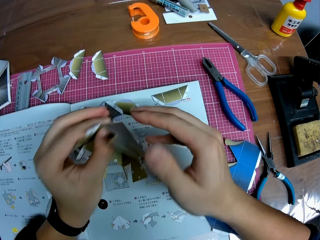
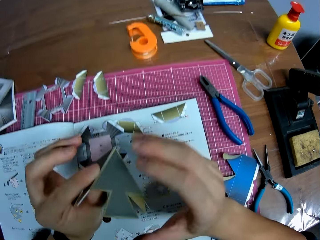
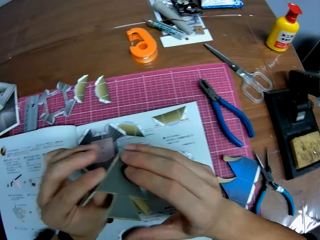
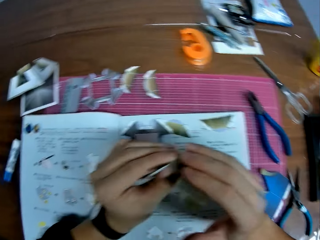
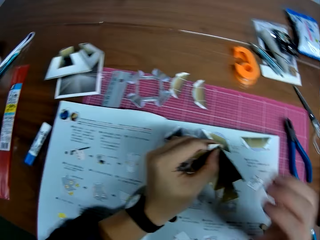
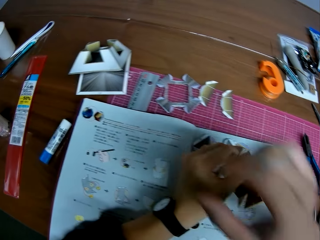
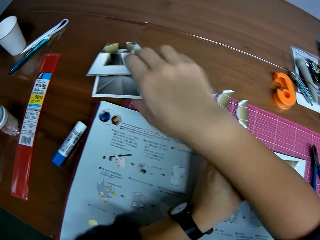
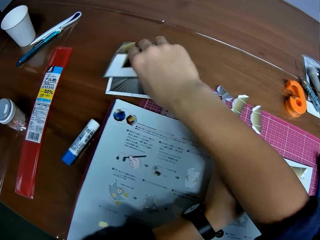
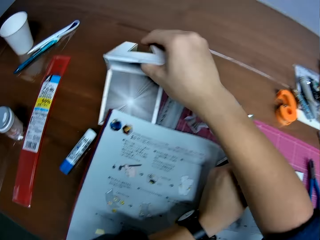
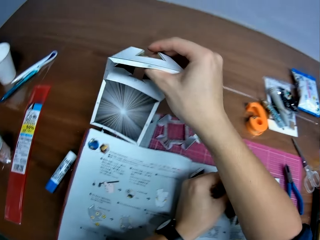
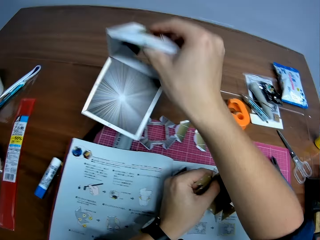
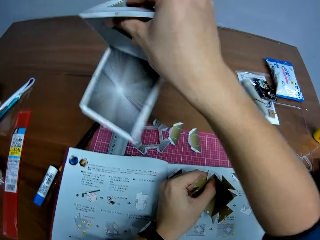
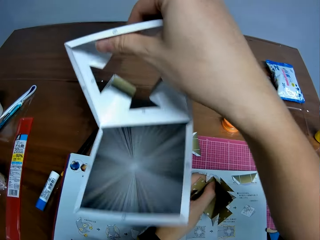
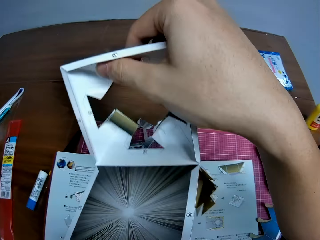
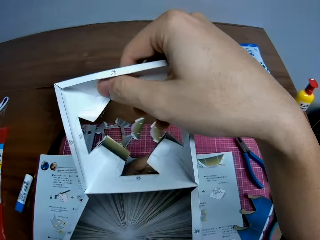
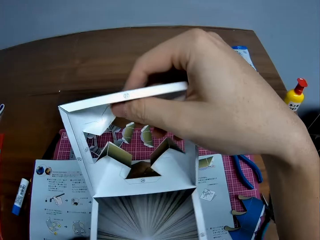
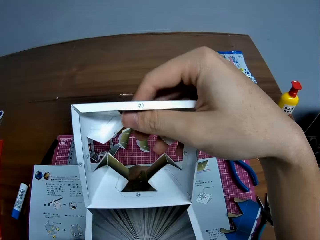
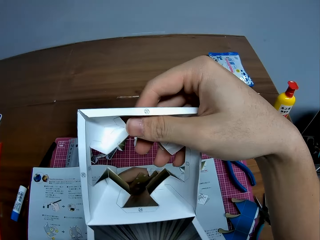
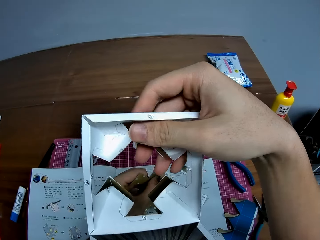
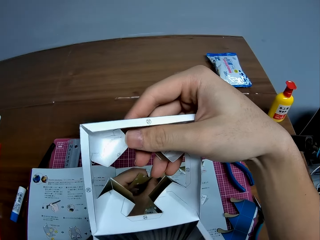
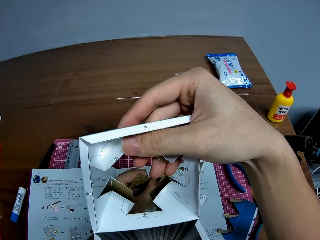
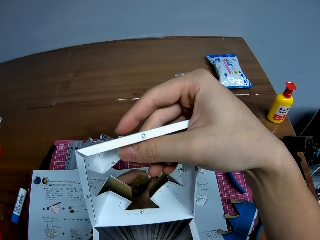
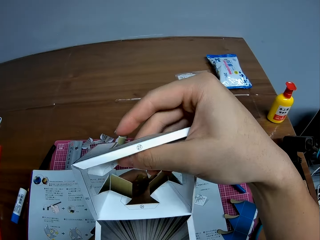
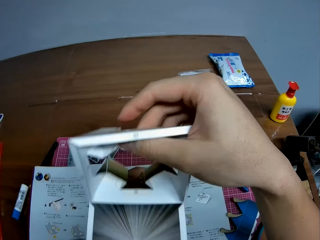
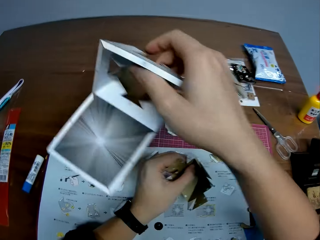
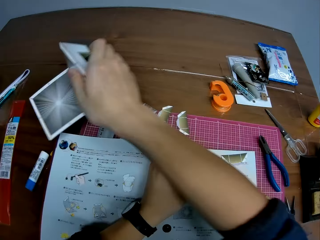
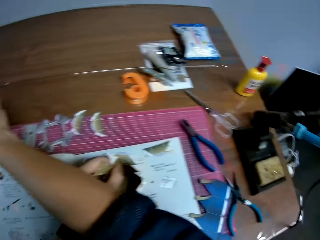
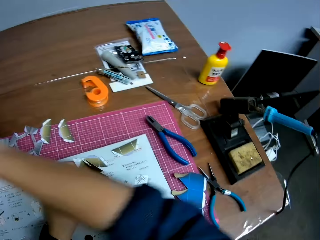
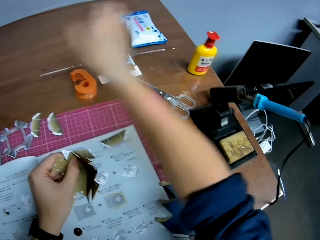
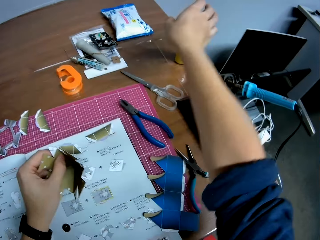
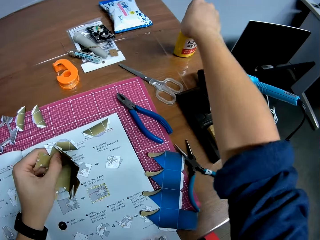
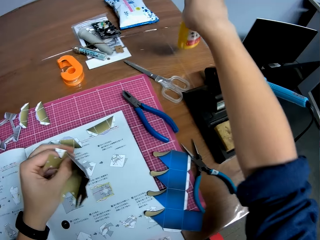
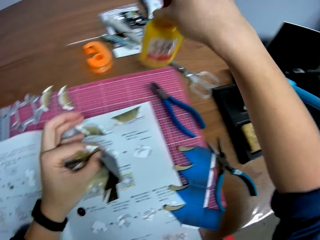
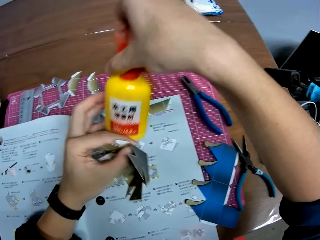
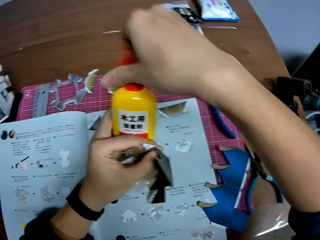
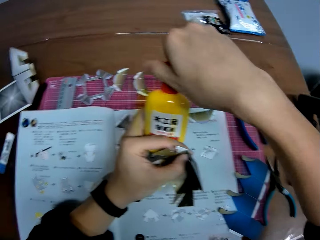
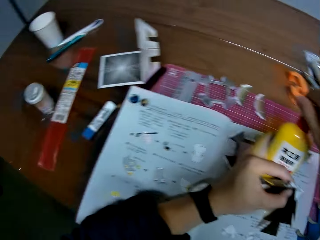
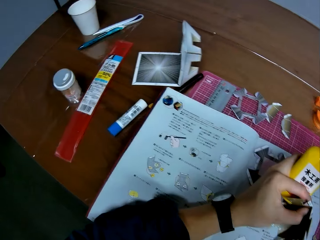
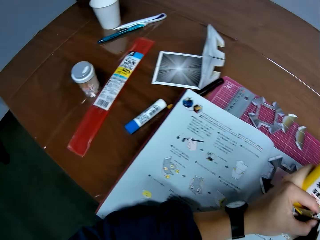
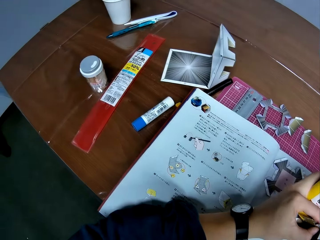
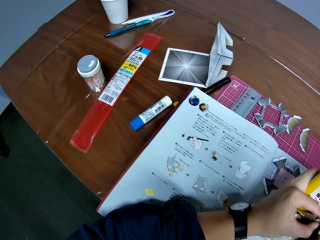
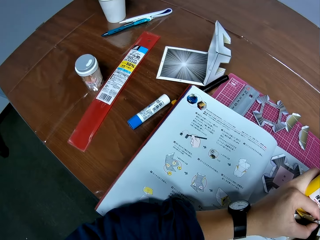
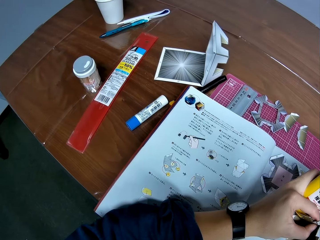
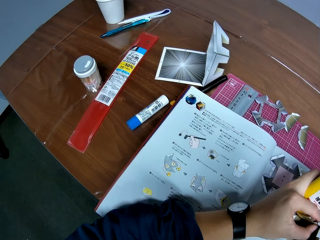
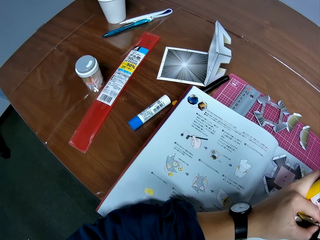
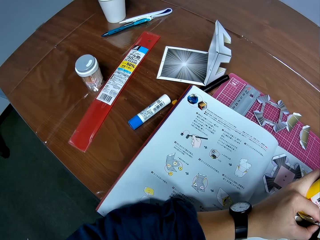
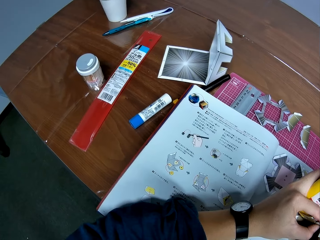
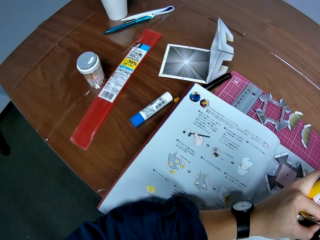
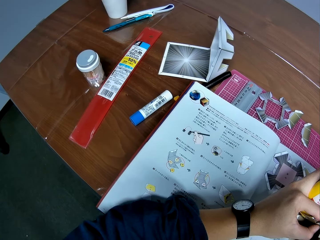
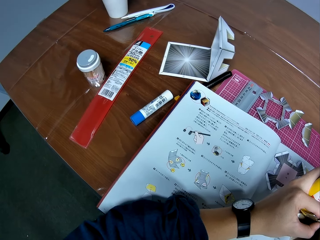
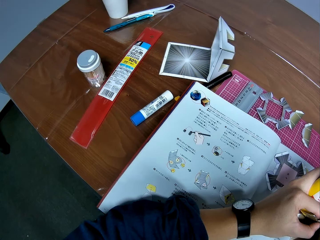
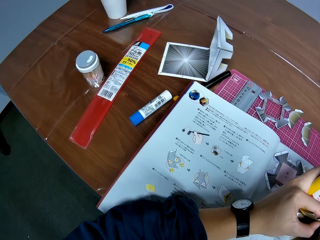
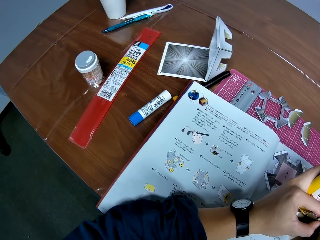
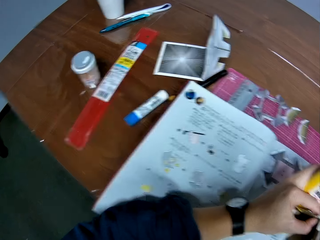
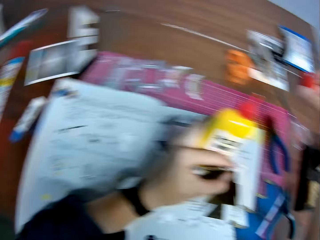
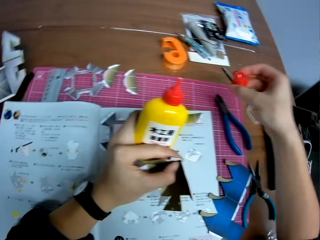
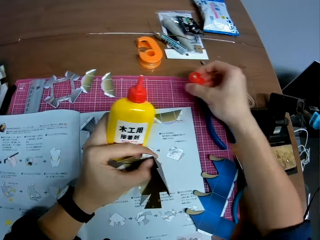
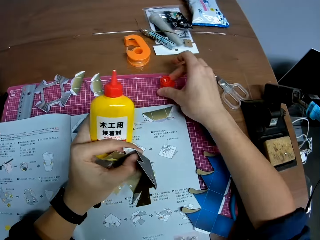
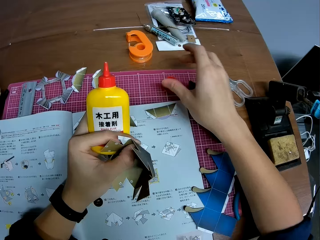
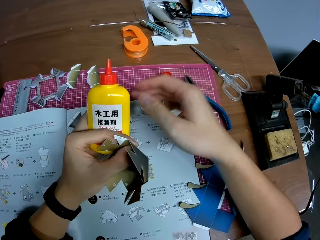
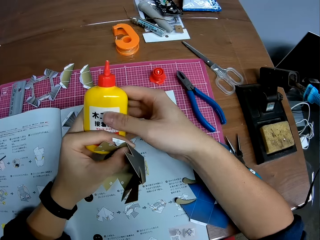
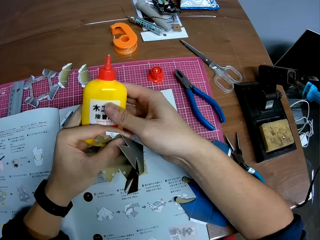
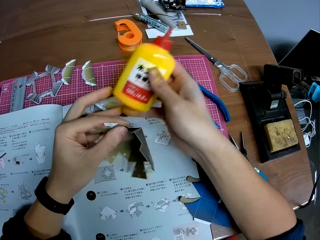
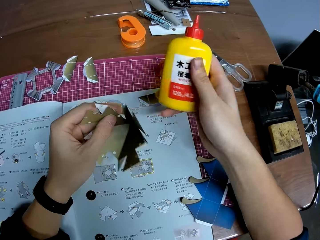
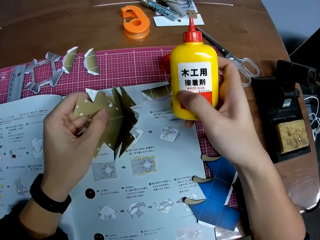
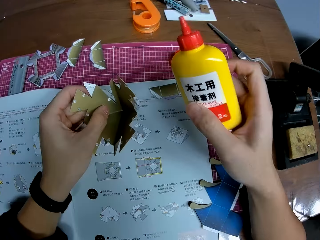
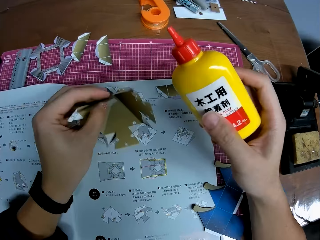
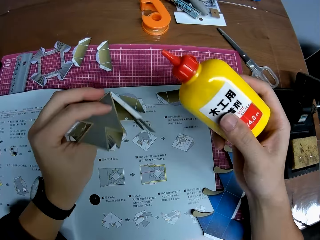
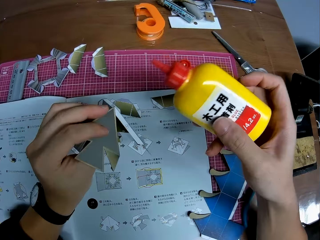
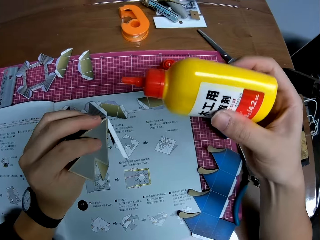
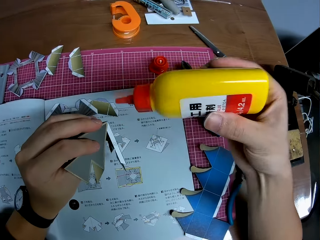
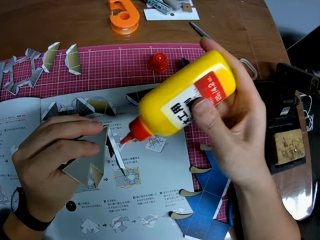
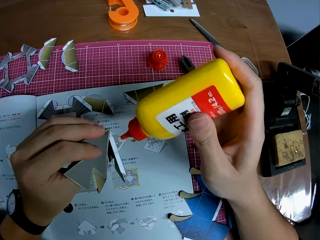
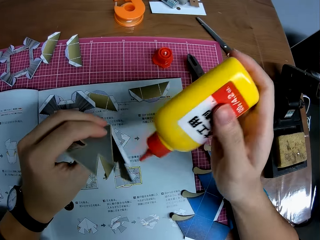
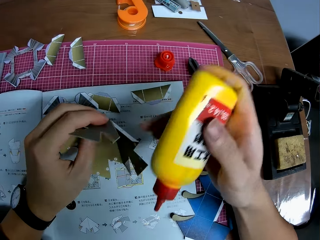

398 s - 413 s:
The camera wearer takes the model paper on the table. They look at the model paper. They put down the model paper. They take the glue bottle from the table. They open the glue lid. They look at the sketch paper. They open the glue. They drop the glue cover on the table.

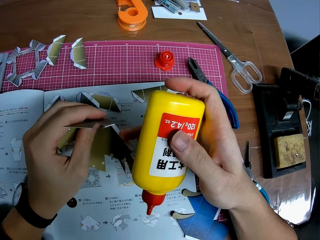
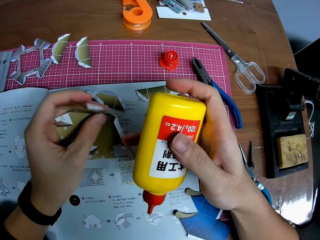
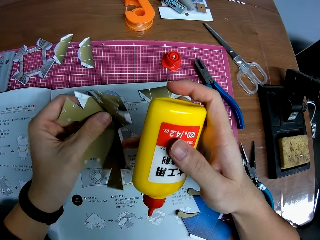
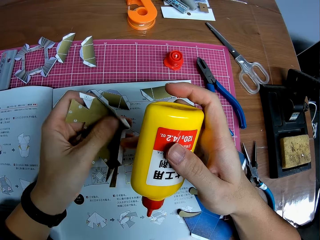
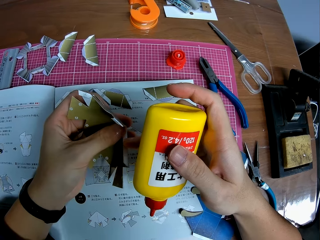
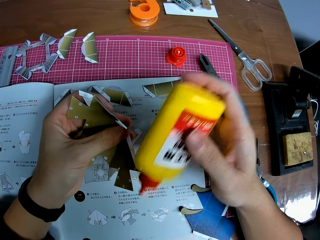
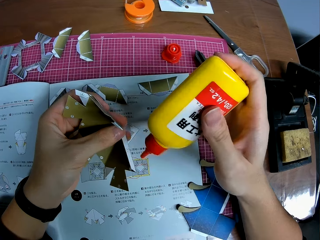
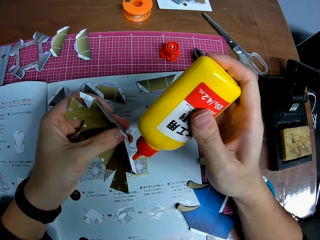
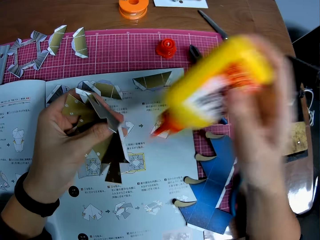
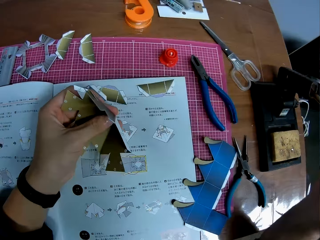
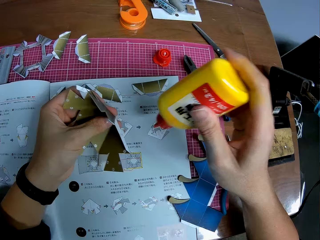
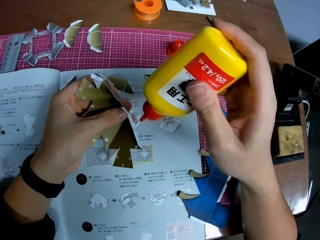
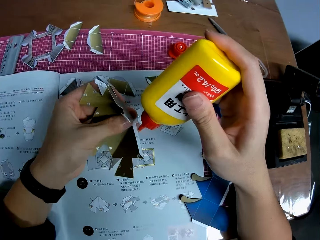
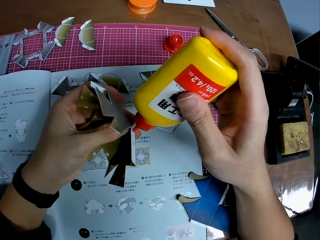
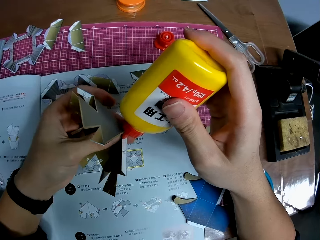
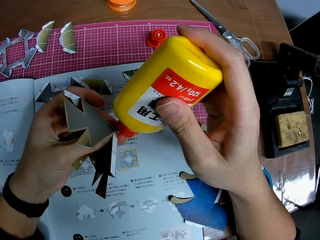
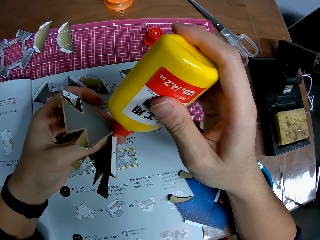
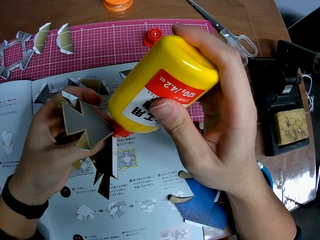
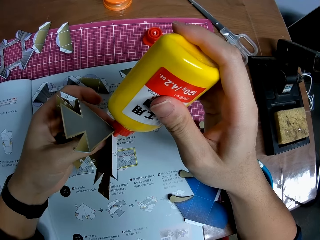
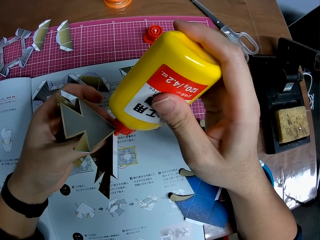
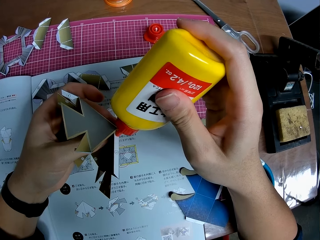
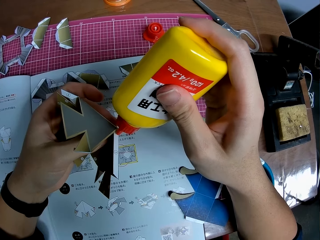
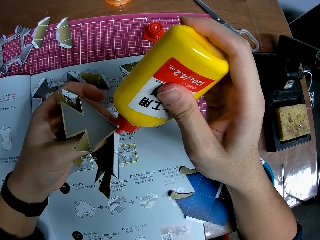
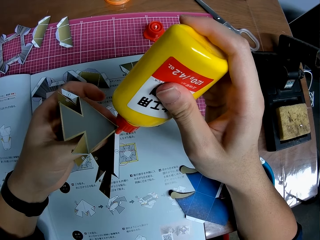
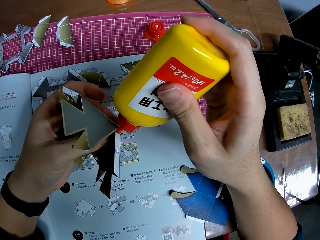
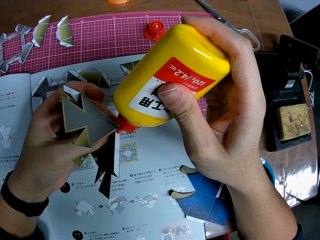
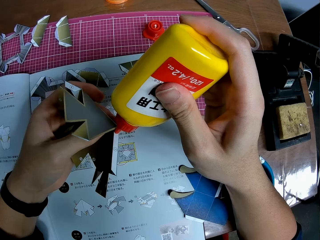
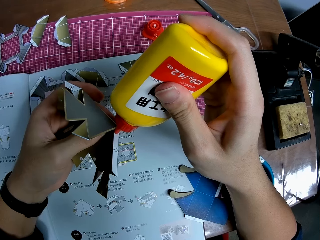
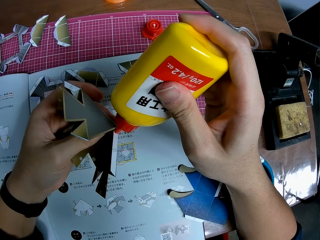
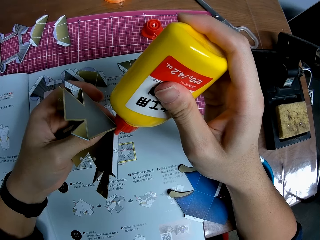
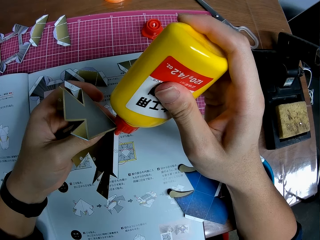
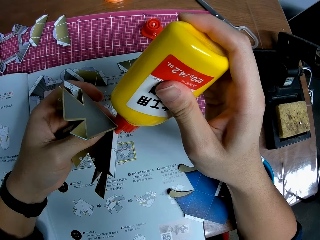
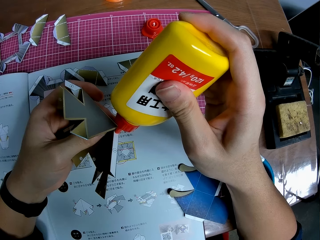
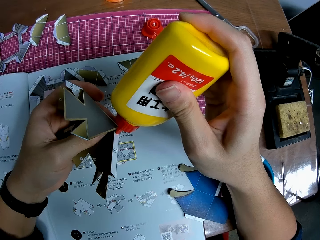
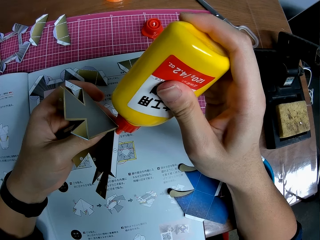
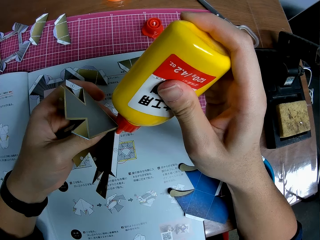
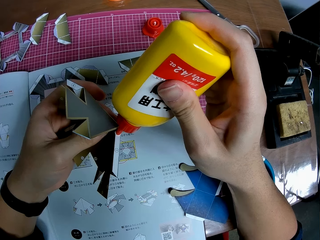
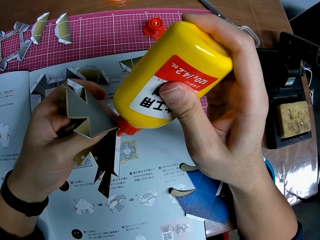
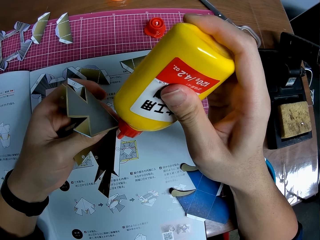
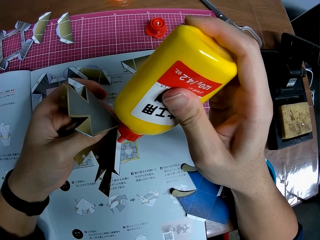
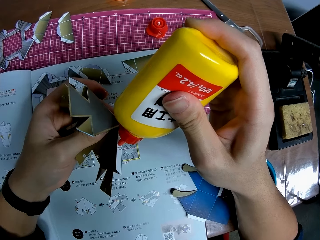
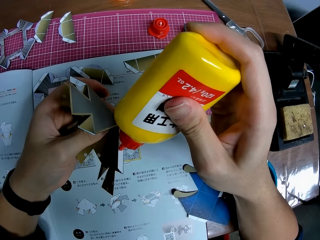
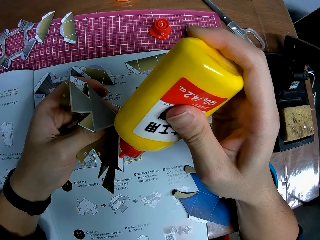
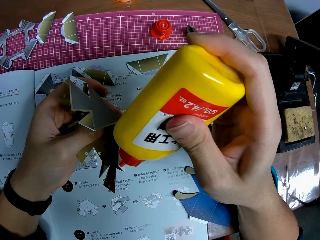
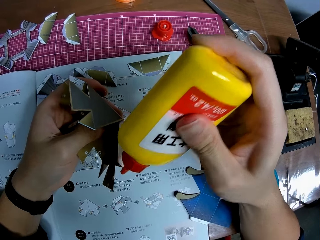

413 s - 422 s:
The camera wearer opens the model paper. They shake the glue bottle. They apply glue to a part of the craft. They put the glue on the model paper.
